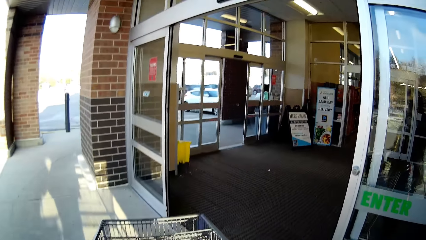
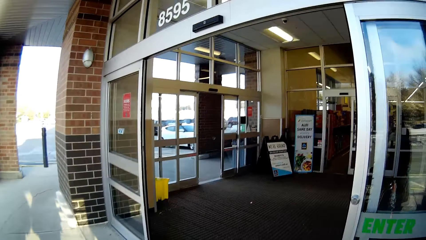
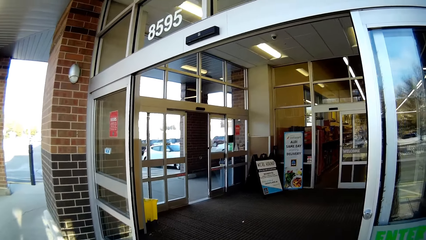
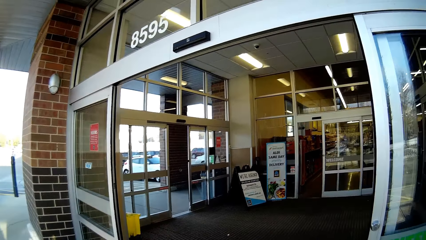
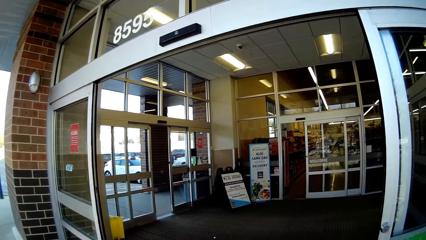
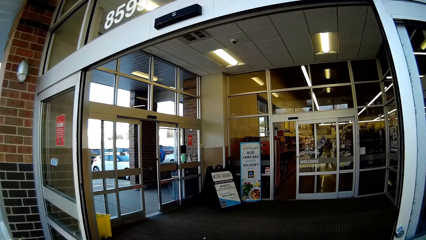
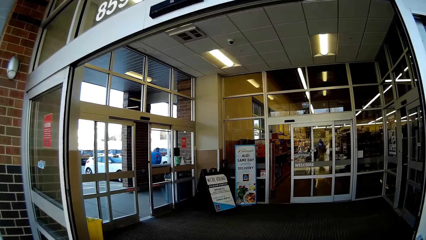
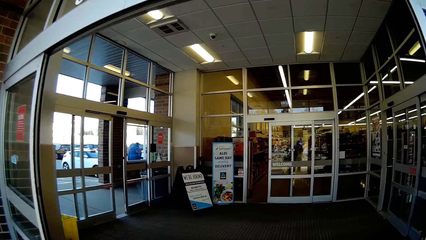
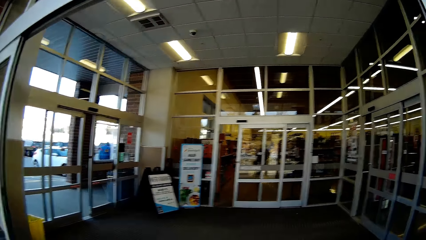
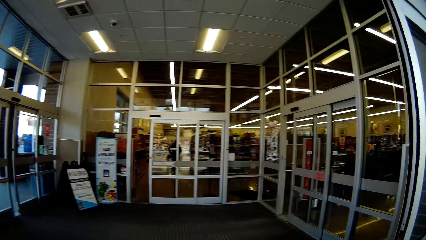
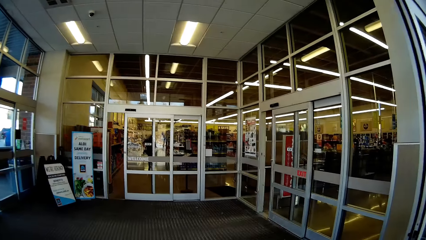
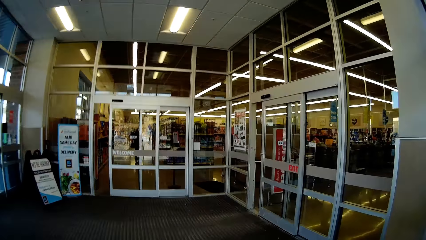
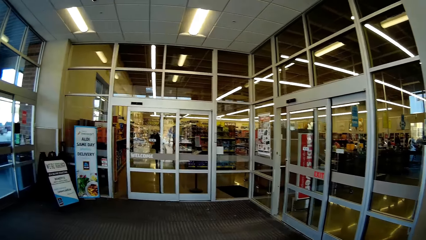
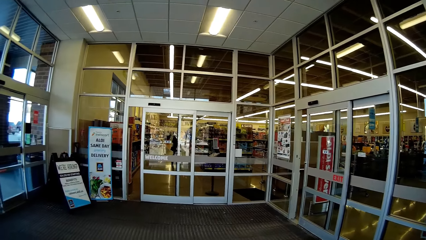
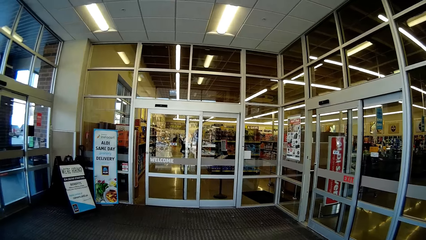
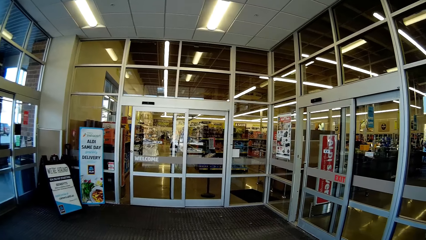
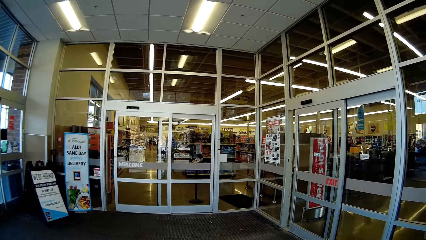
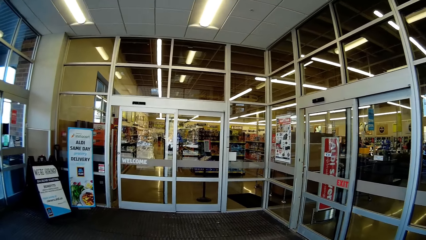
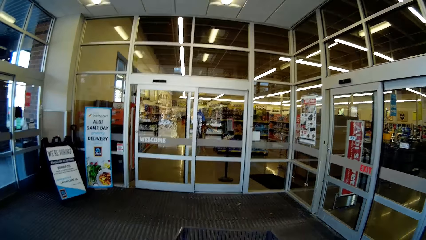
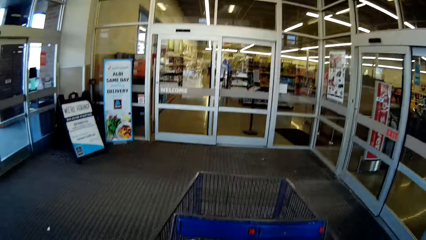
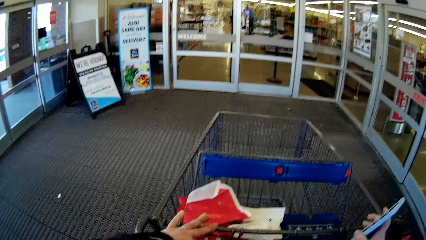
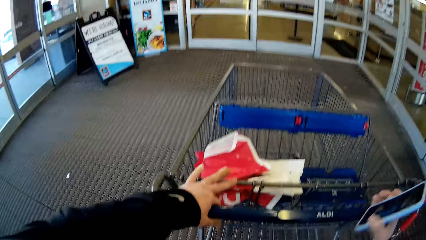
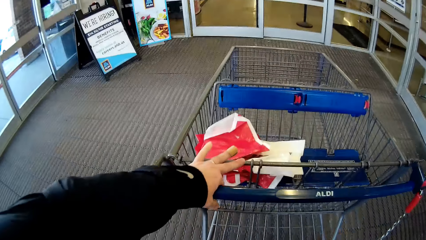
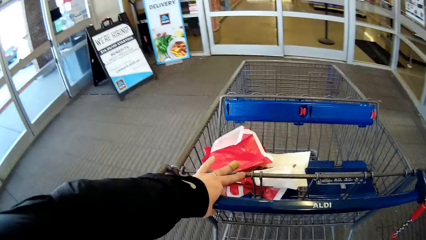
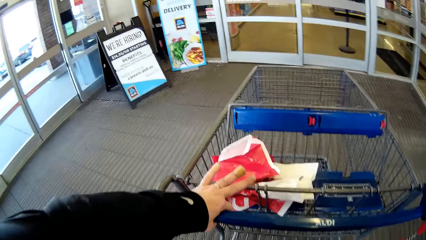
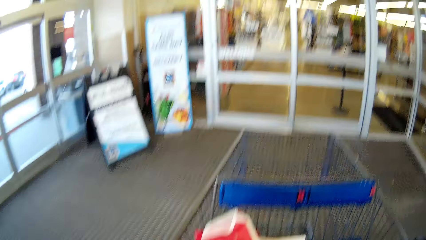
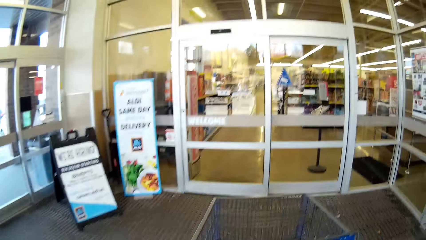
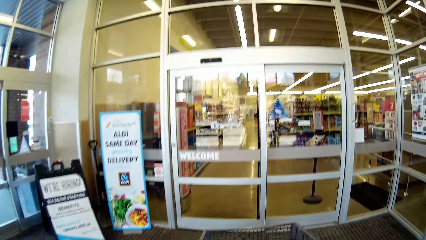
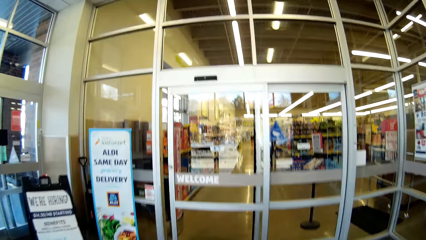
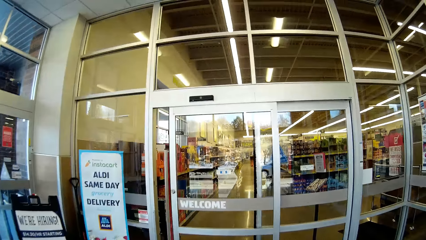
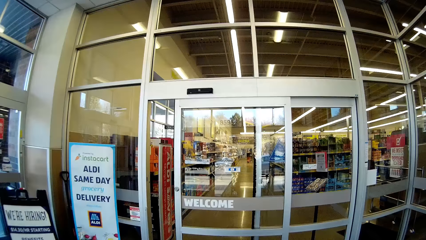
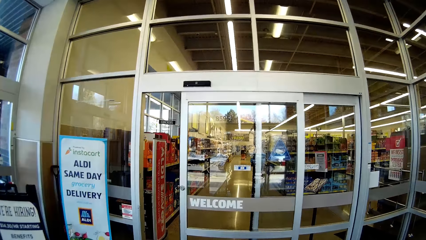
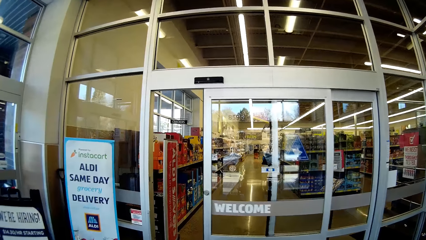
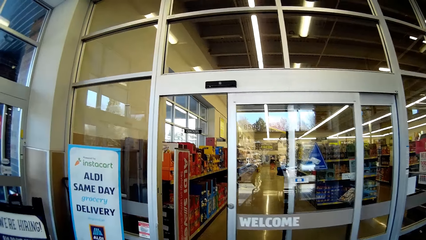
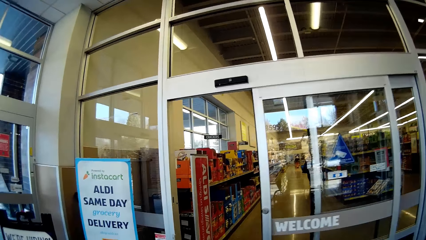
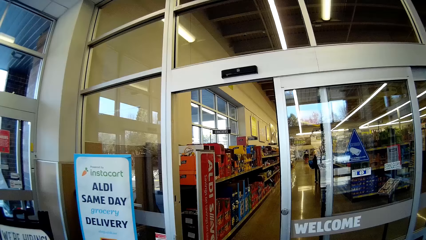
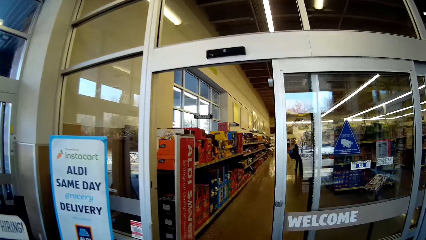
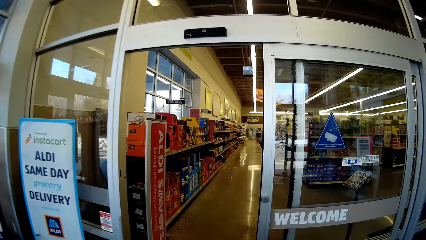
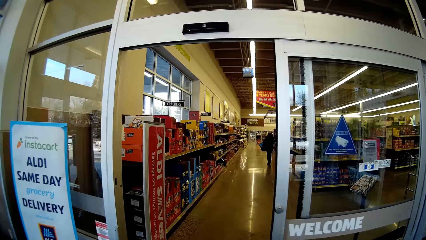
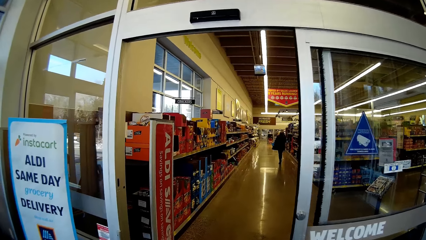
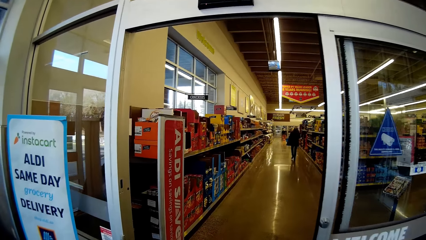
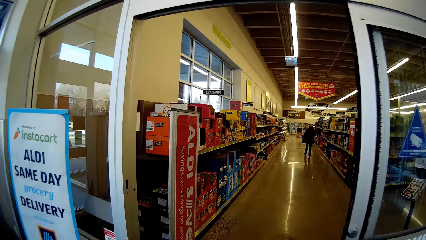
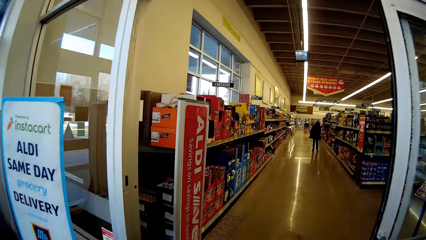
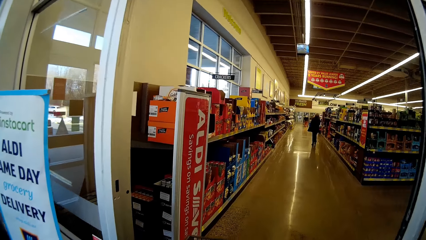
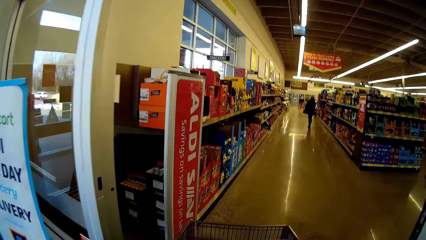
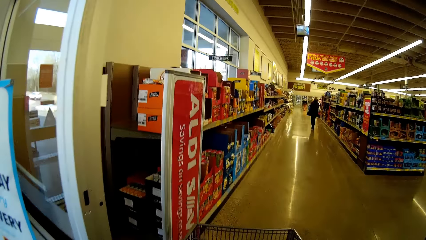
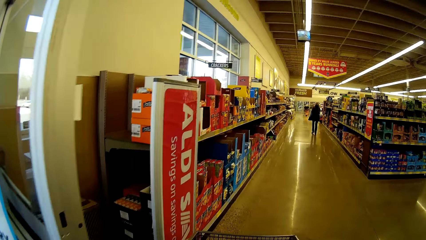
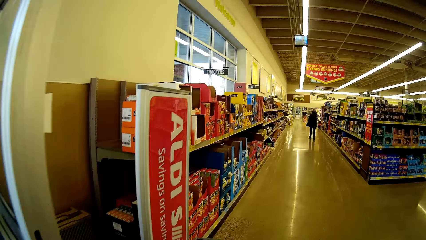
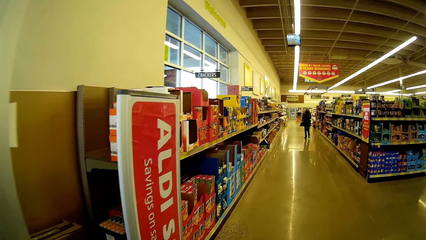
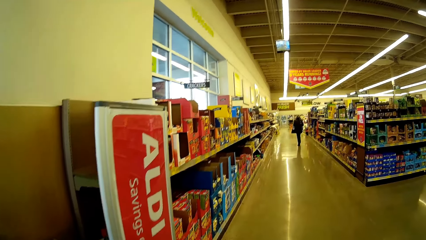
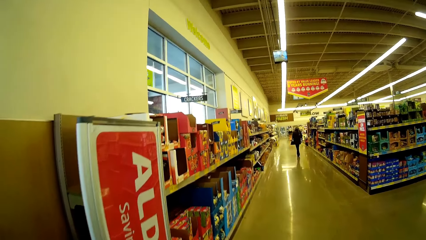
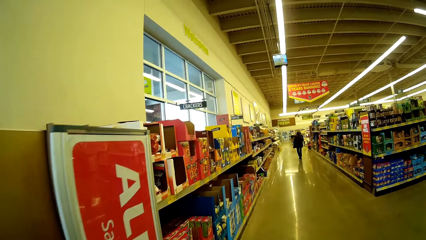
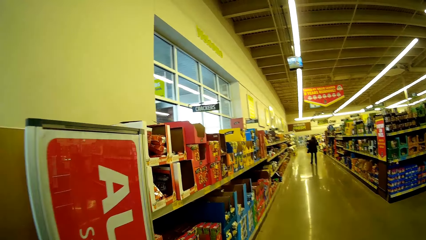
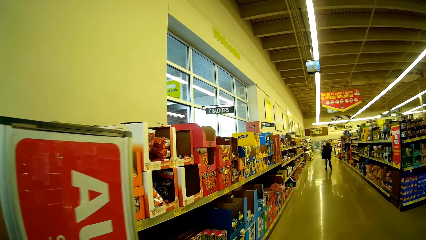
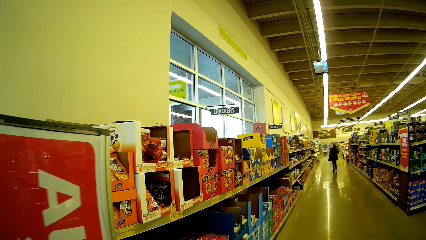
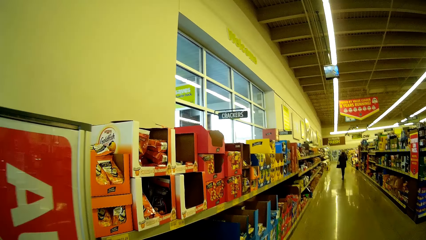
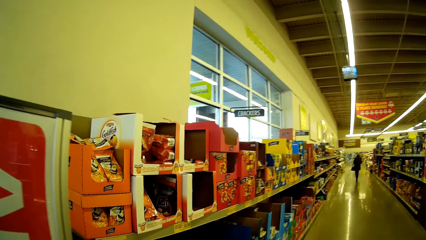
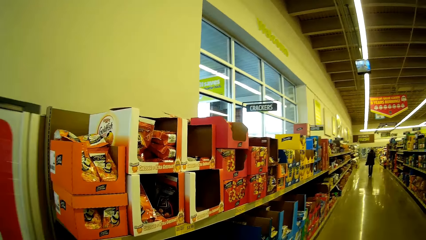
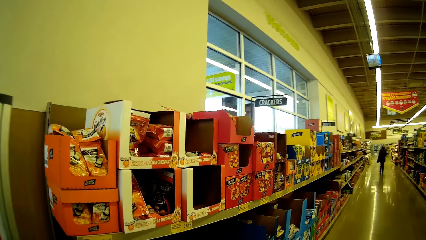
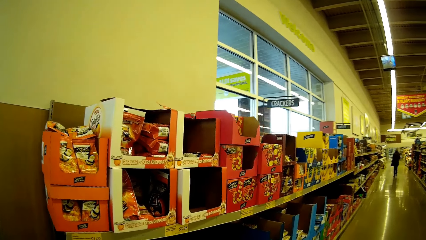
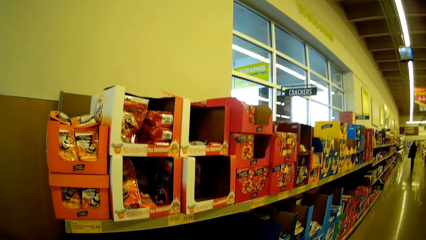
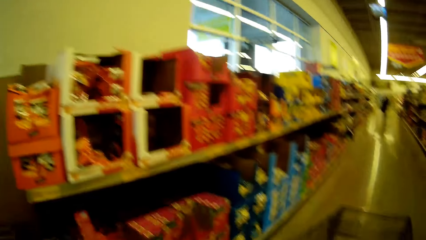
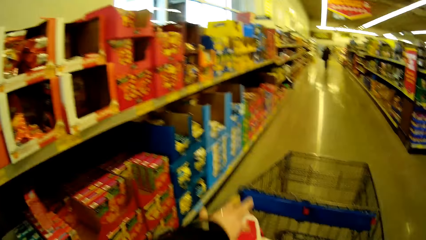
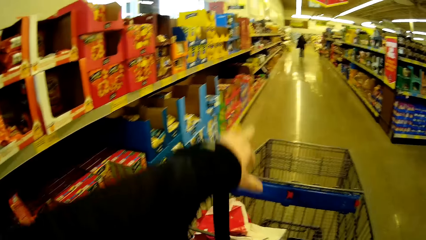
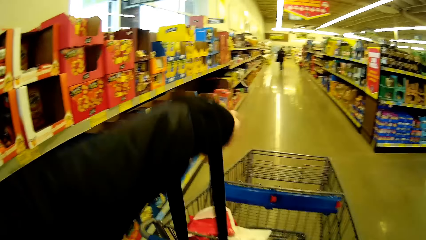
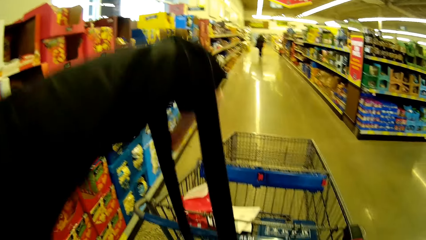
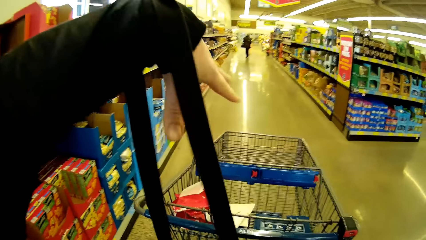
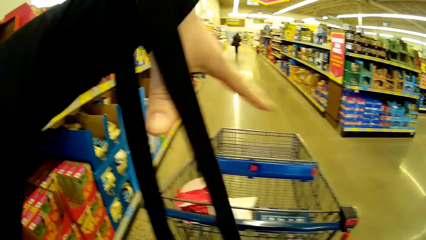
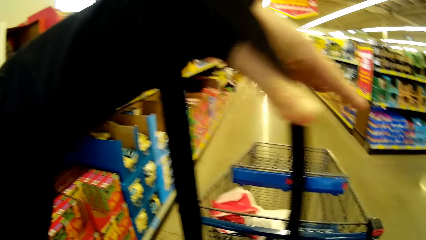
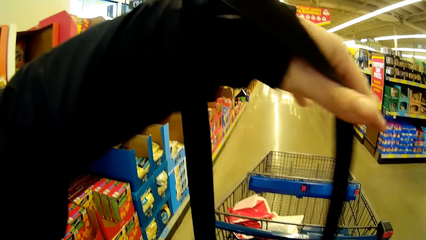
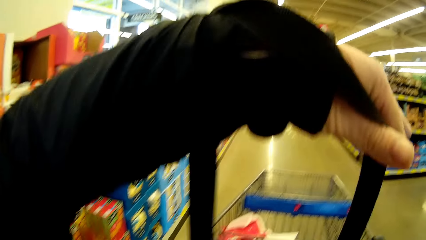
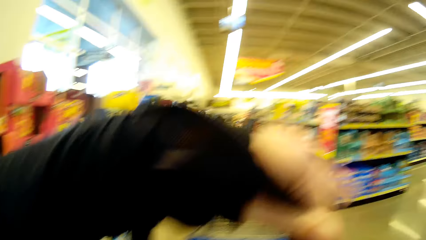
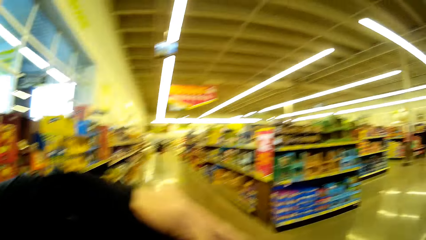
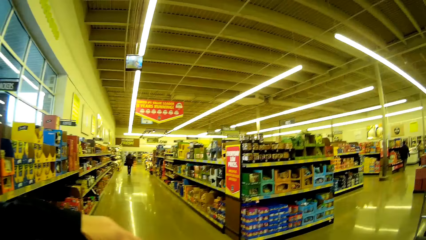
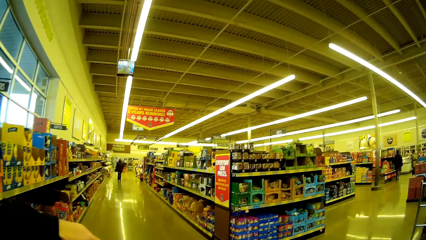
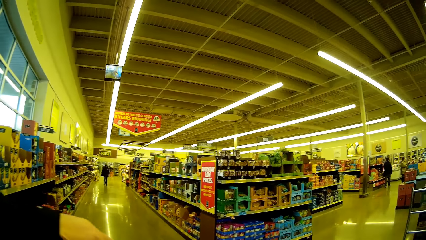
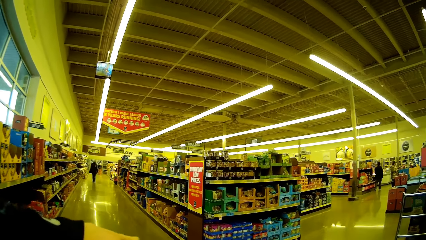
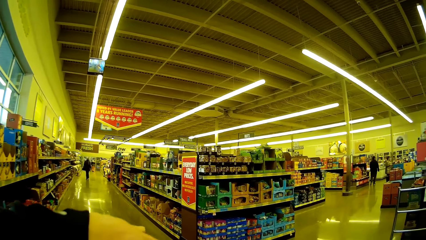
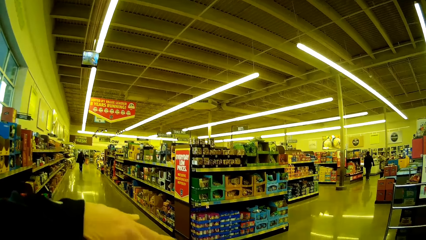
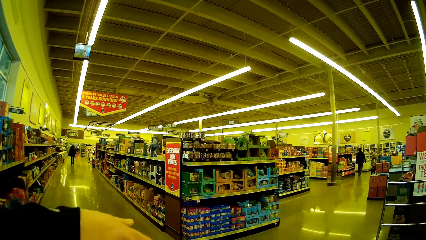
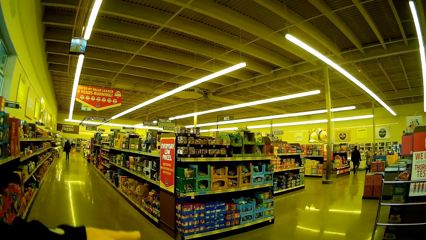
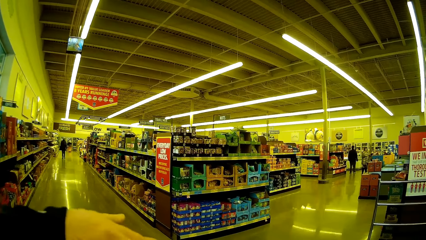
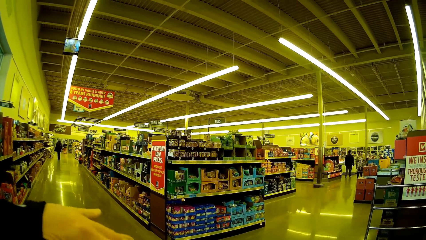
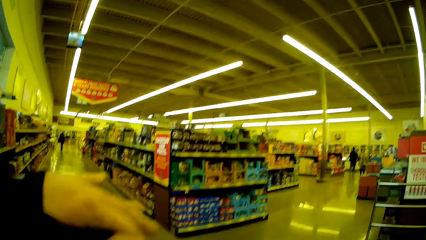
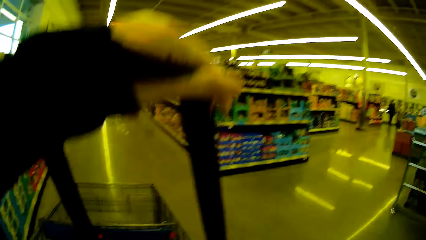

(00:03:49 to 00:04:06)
The camera wearer enters the supermarket. They push the trolley. They walk in the supermarket. They look around. They lift a bag. They remove the bag.
